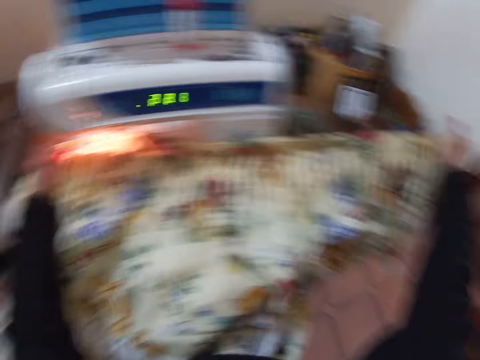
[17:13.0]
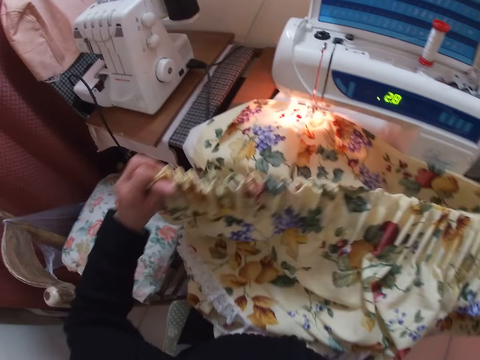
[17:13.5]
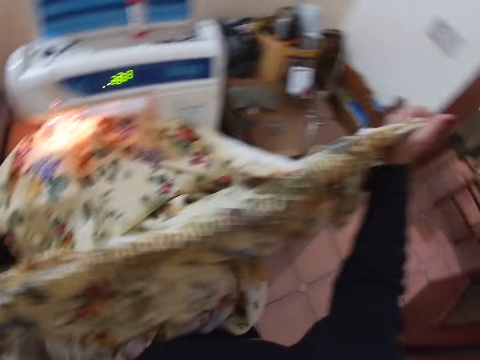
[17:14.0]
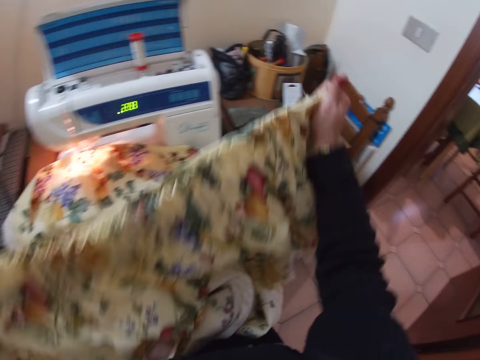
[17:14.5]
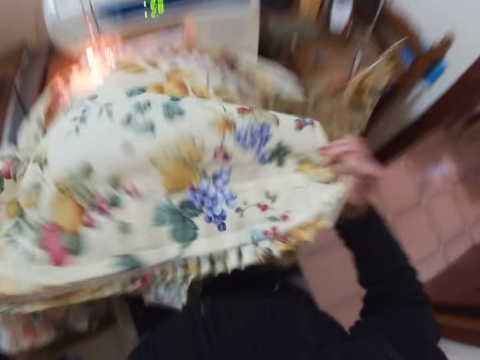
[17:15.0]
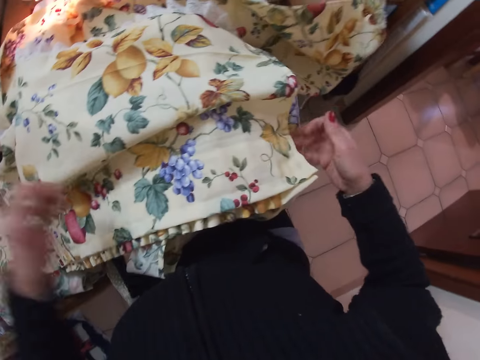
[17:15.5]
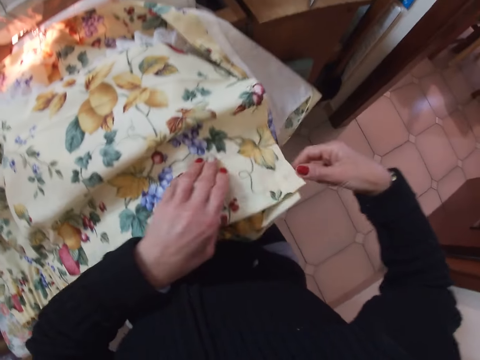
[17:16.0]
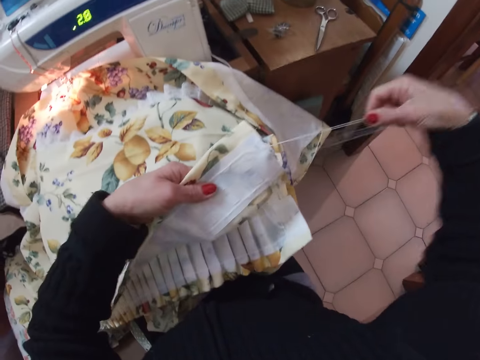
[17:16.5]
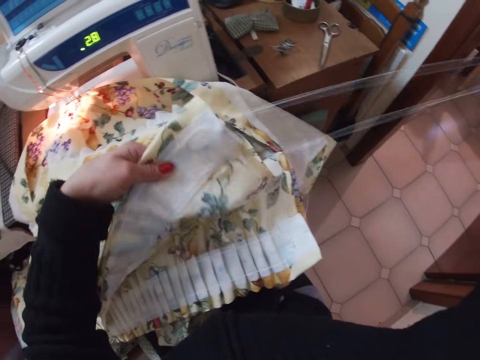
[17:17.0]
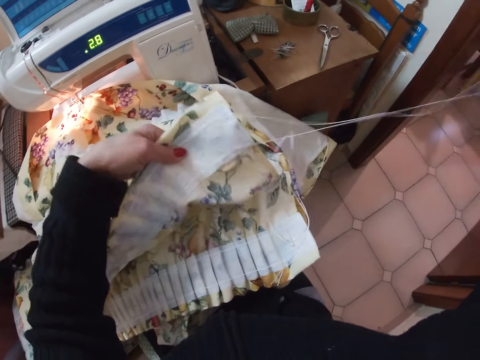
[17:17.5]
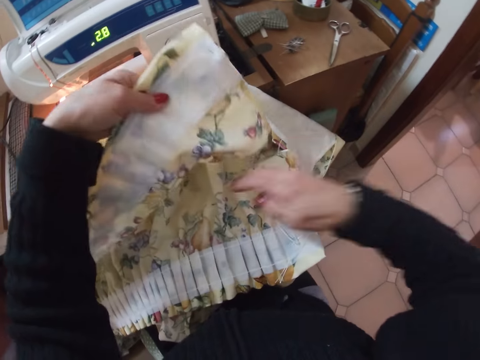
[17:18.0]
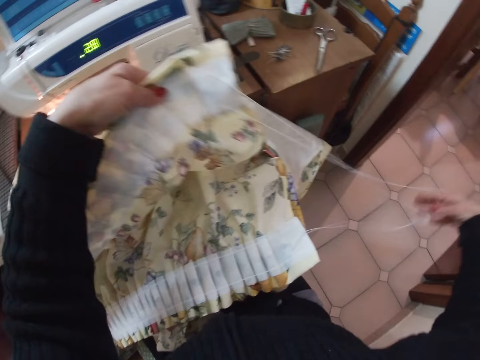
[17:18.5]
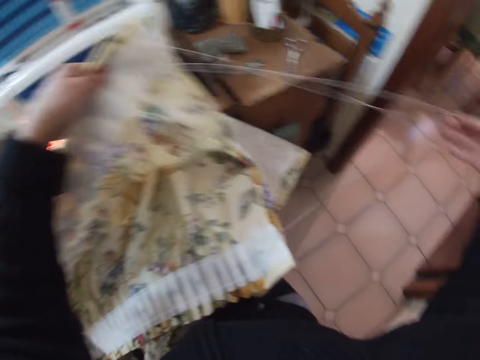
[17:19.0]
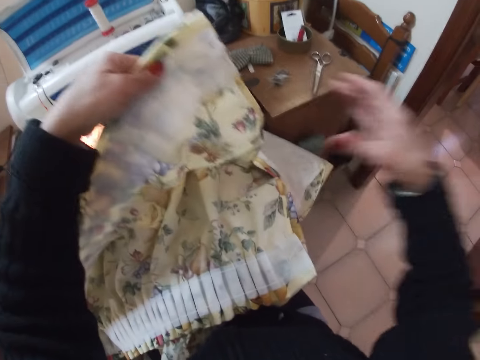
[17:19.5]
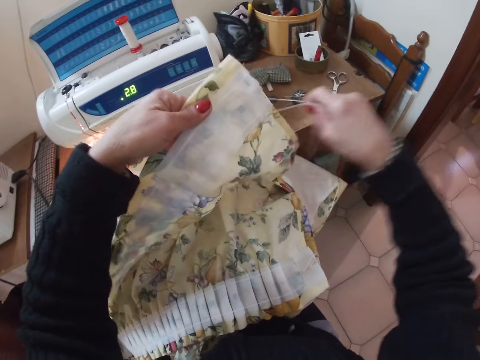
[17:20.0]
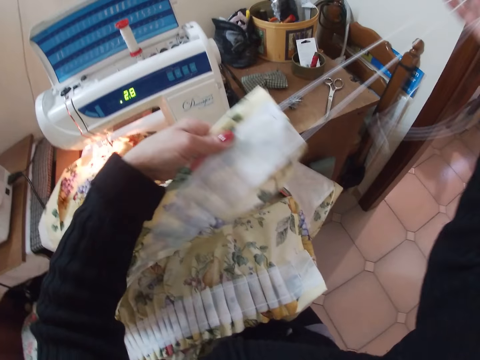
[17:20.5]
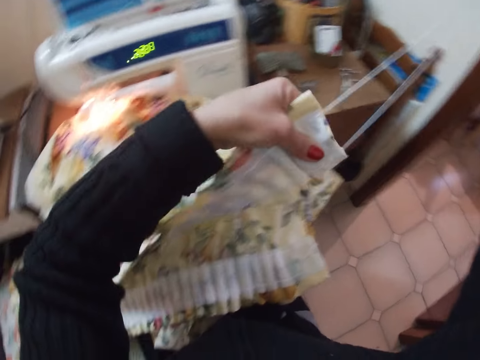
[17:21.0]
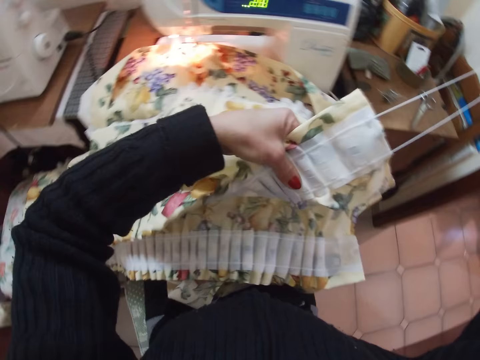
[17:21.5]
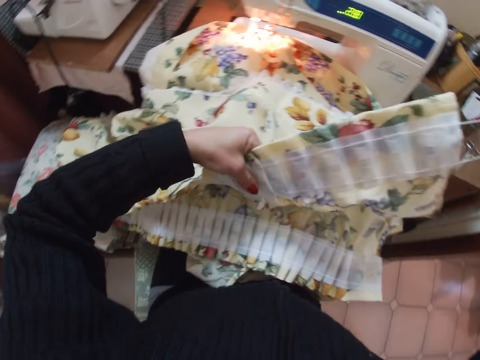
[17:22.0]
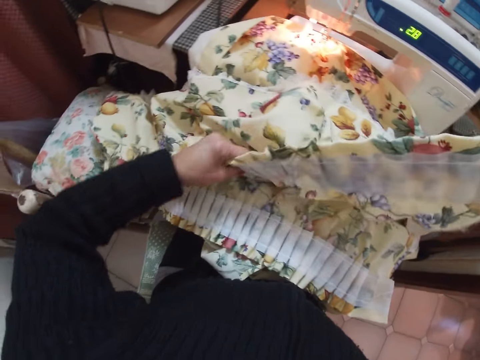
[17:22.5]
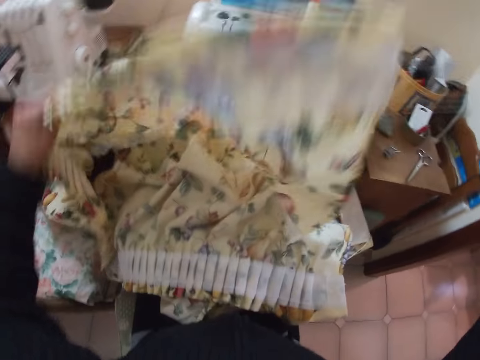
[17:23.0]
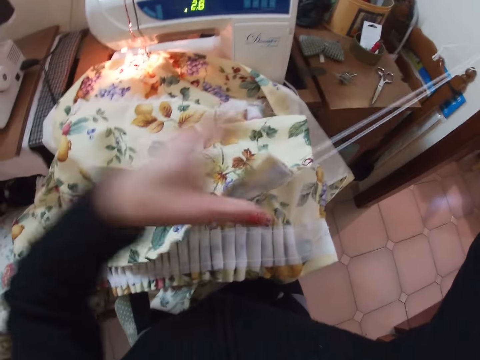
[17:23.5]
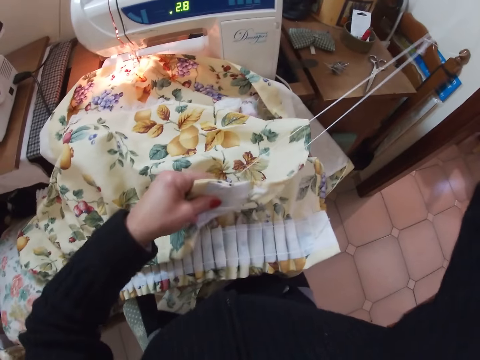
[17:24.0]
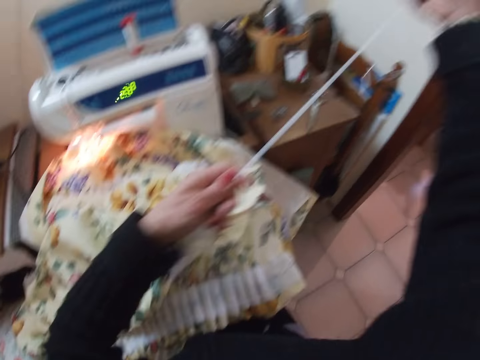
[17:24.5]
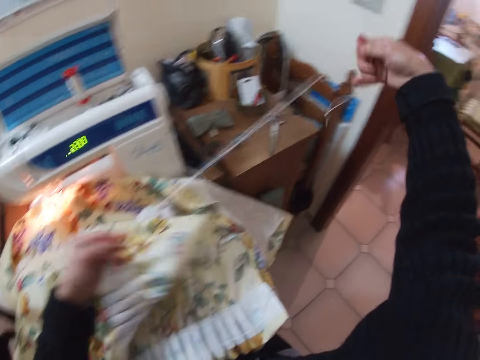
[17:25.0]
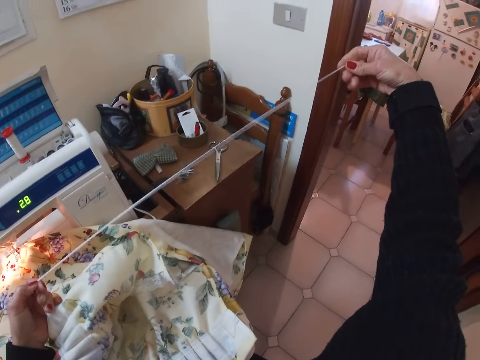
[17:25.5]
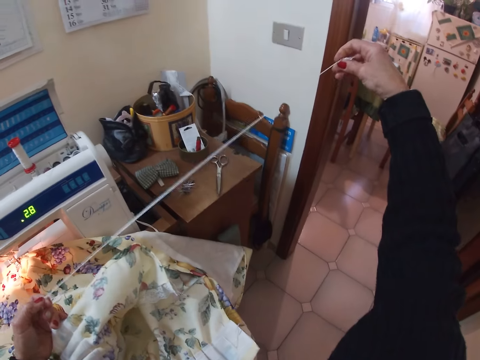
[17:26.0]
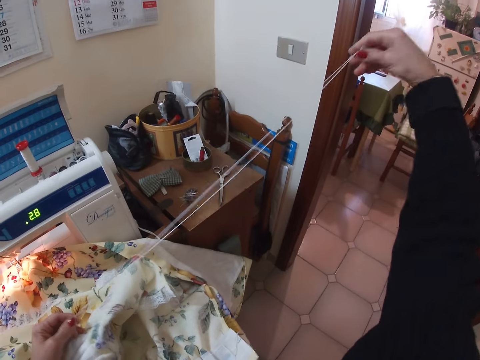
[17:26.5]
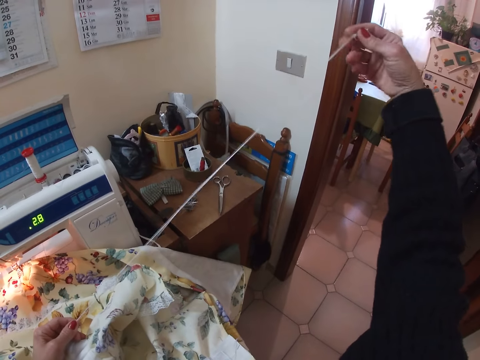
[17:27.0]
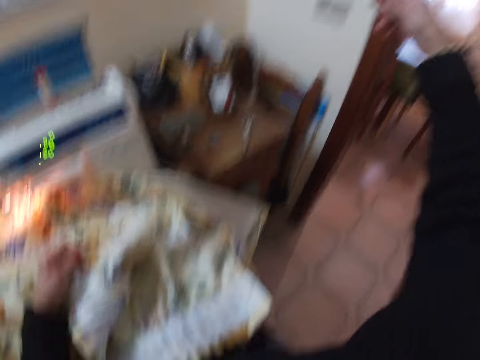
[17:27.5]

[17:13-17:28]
The camera wearer adjusts the cloths. She pulls a thread from the fabric with her right hand. She straightens the fabric with her left hand. She pulls the thread.

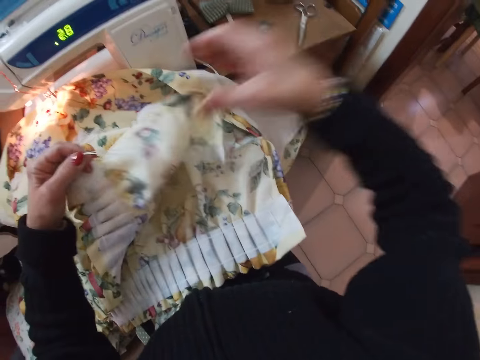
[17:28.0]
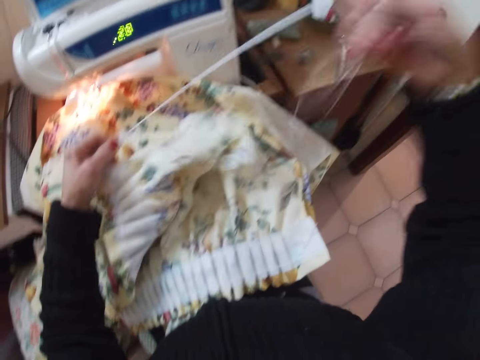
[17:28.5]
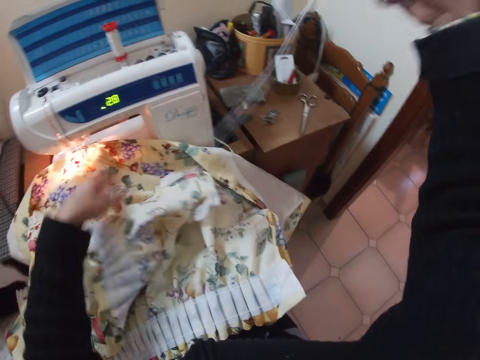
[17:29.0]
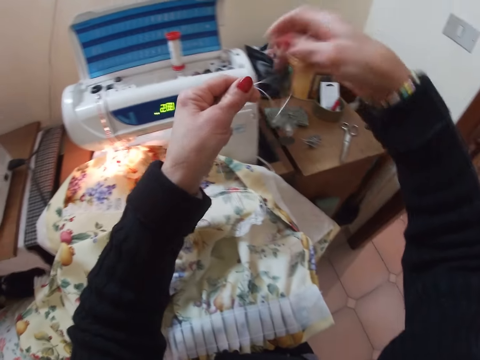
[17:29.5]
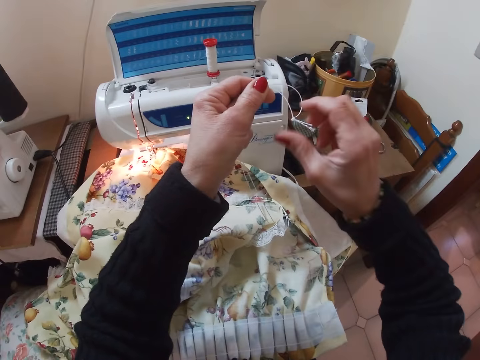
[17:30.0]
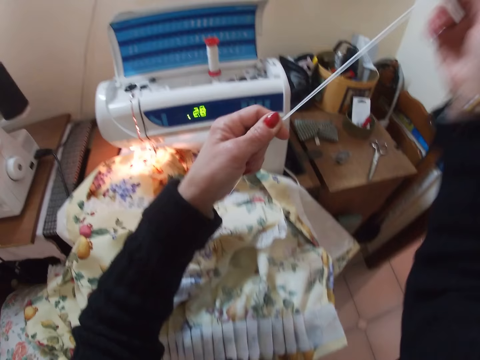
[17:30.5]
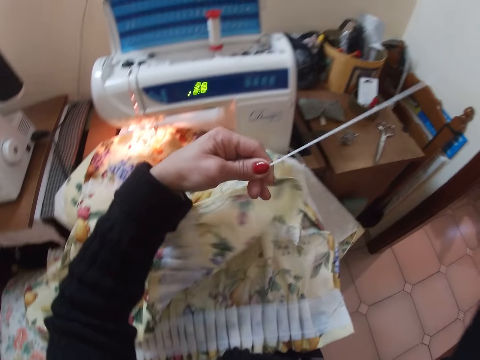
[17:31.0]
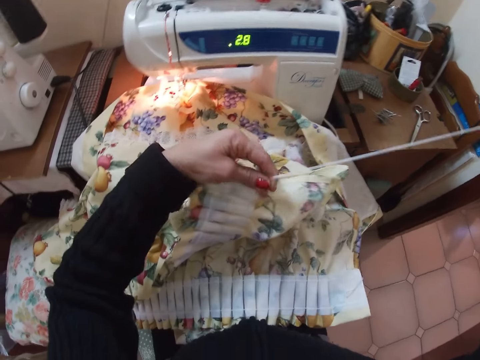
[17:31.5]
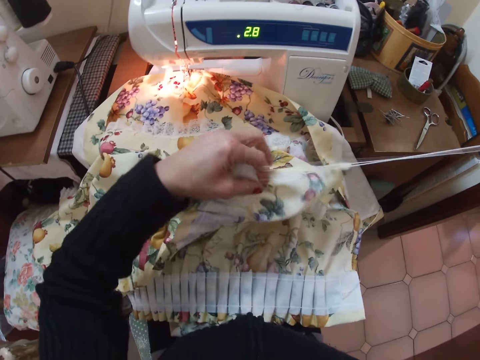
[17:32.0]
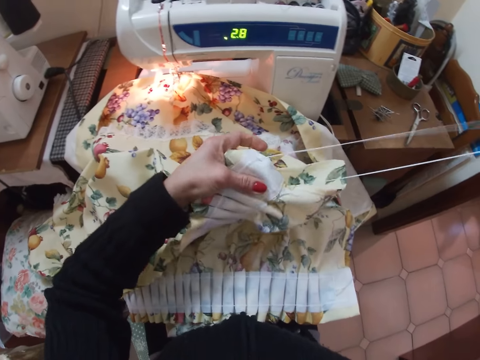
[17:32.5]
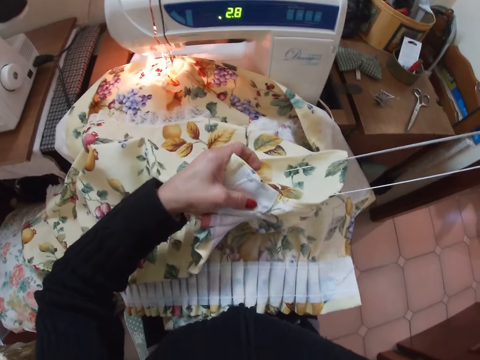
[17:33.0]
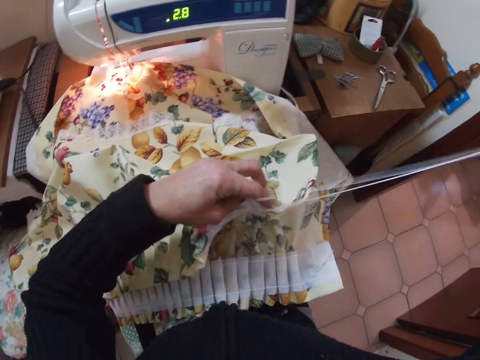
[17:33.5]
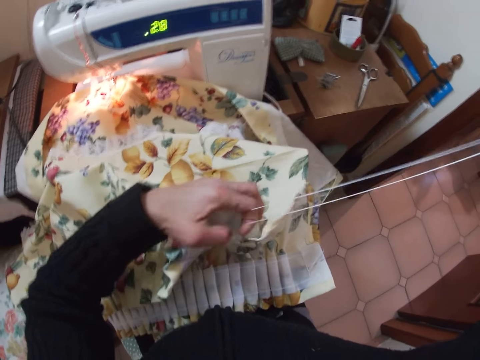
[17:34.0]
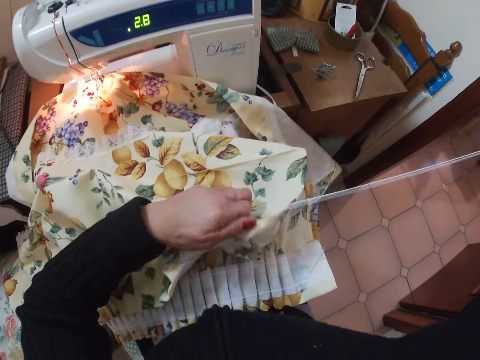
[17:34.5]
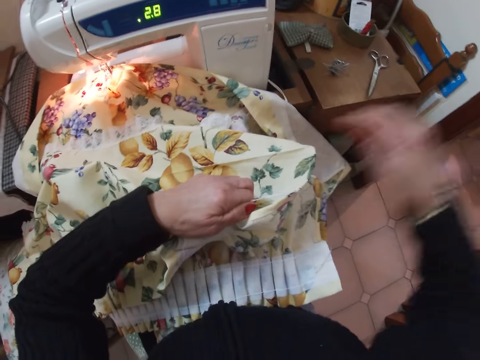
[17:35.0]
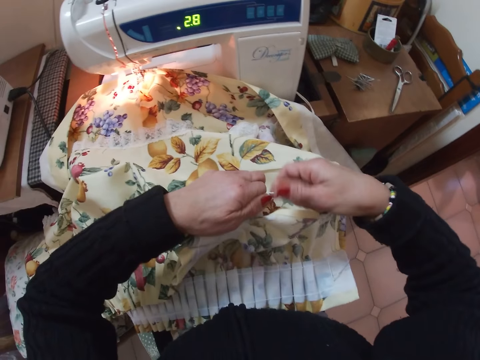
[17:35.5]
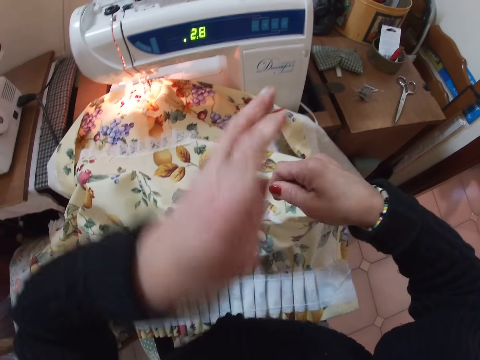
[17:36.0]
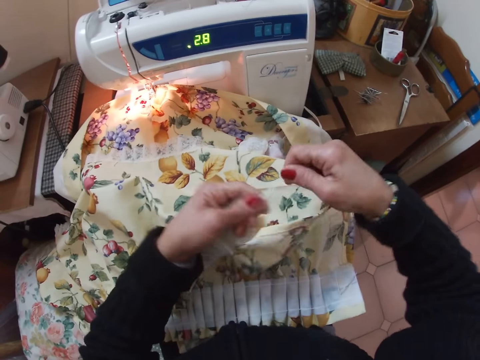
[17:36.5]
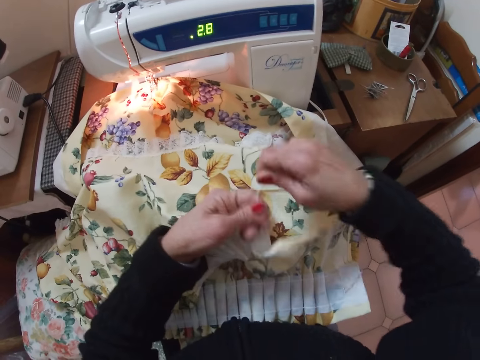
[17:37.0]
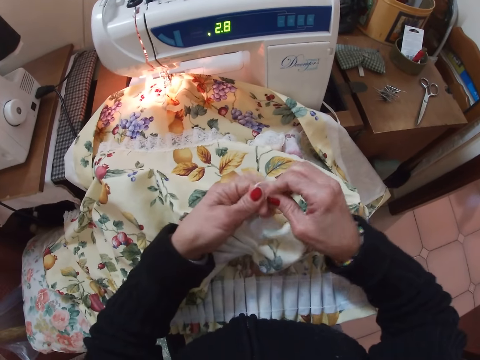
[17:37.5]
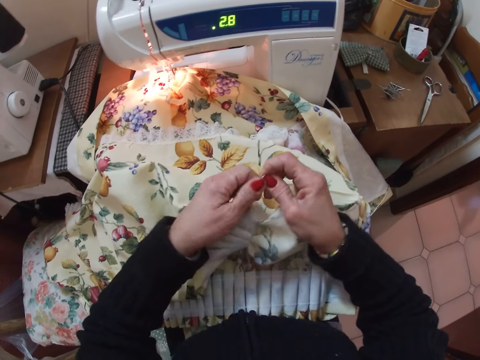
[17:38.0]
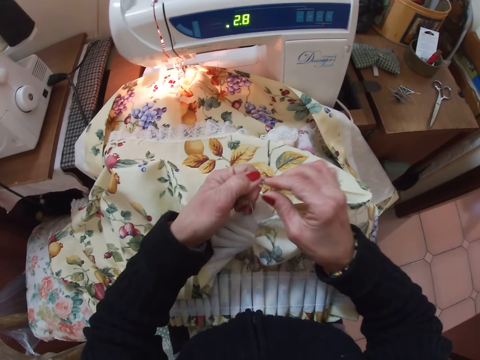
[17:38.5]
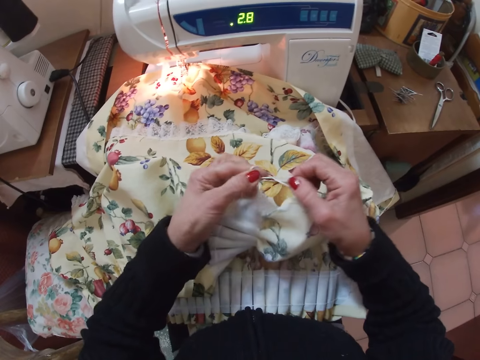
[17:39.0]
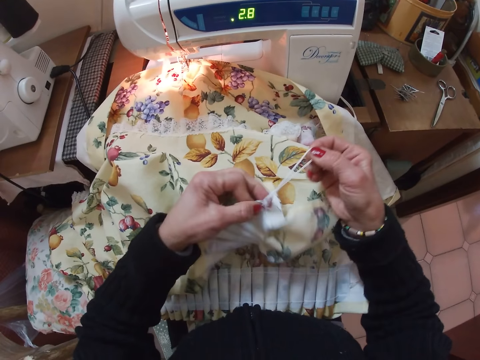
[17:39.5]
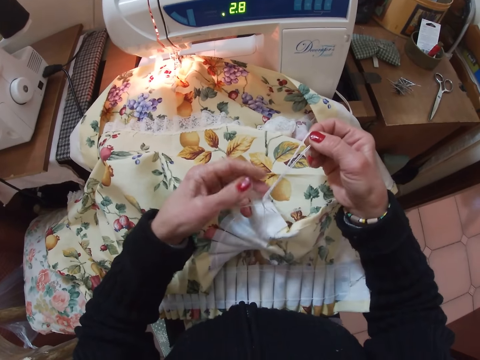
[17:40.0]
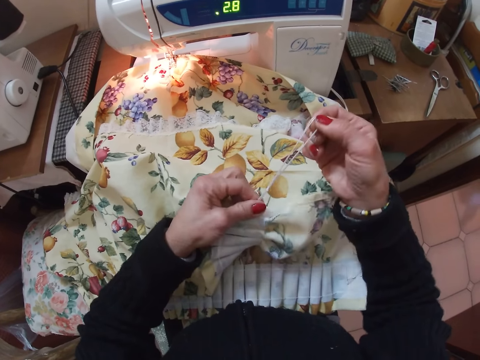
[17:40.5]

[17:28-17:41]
The camera wearer holds the thread from the fabric with both her hands. She ties the thread on the fabric with both her hands.
